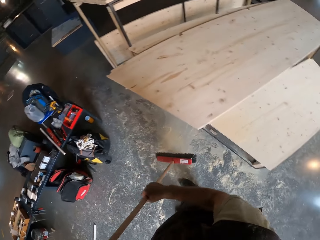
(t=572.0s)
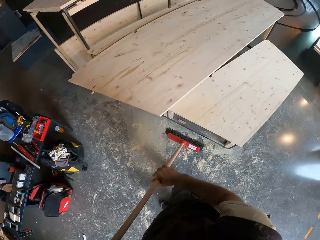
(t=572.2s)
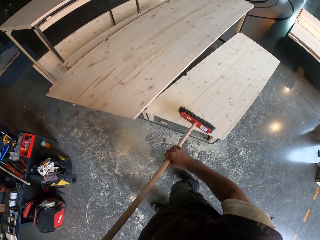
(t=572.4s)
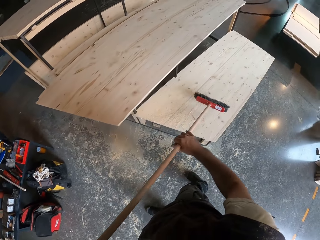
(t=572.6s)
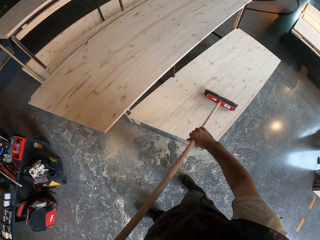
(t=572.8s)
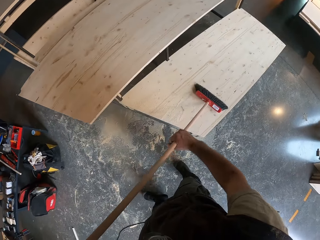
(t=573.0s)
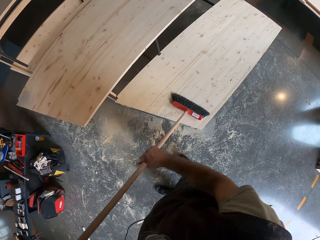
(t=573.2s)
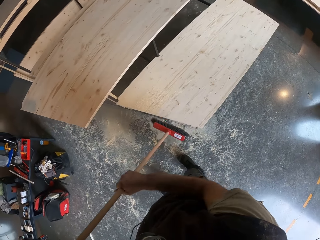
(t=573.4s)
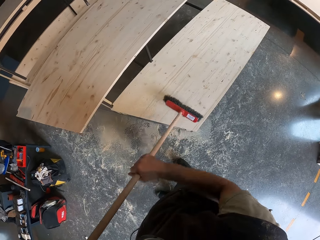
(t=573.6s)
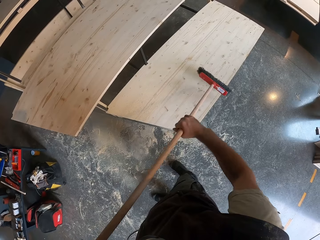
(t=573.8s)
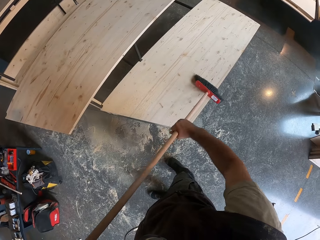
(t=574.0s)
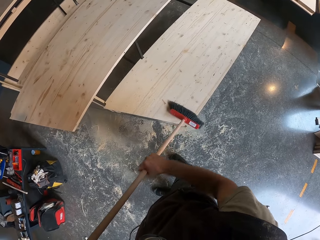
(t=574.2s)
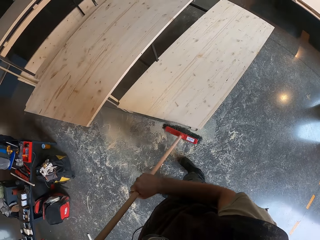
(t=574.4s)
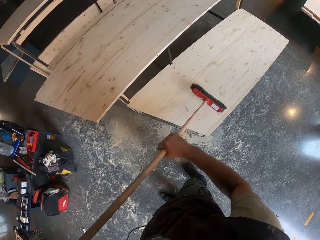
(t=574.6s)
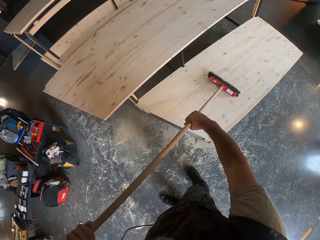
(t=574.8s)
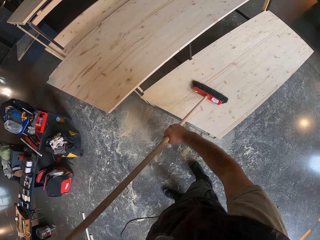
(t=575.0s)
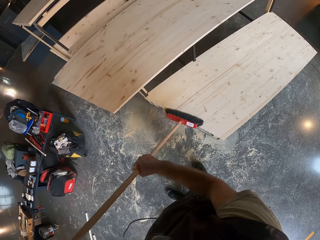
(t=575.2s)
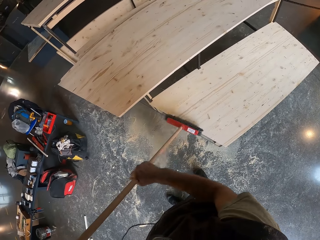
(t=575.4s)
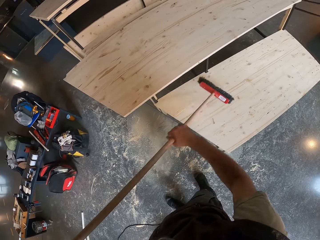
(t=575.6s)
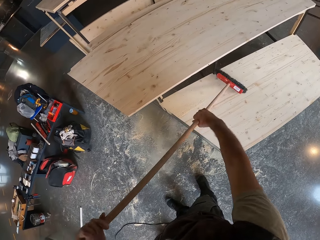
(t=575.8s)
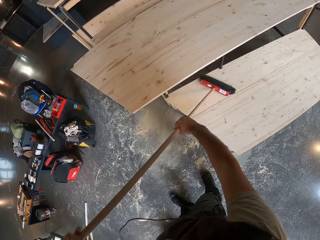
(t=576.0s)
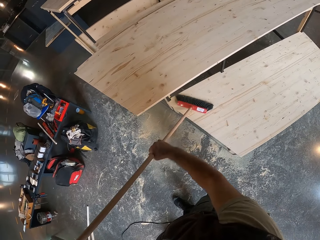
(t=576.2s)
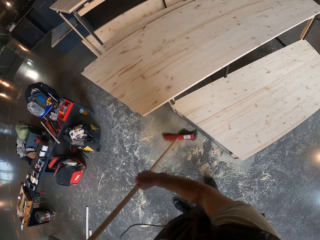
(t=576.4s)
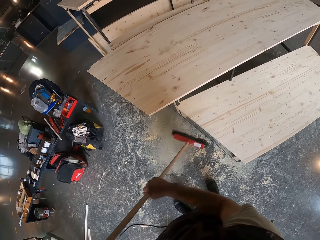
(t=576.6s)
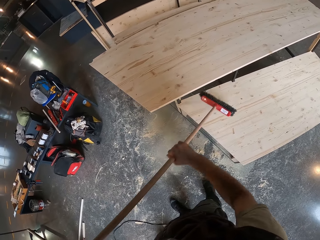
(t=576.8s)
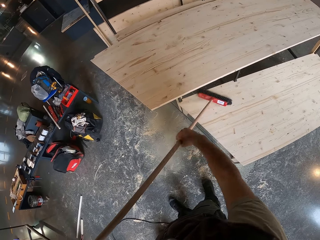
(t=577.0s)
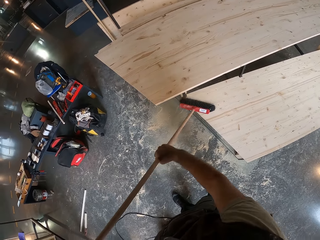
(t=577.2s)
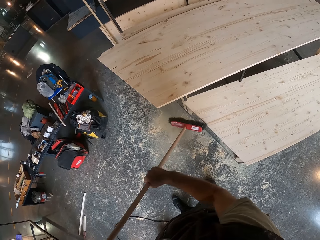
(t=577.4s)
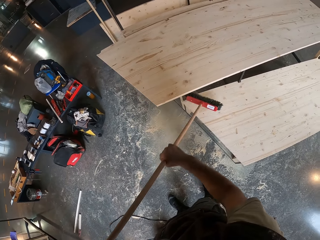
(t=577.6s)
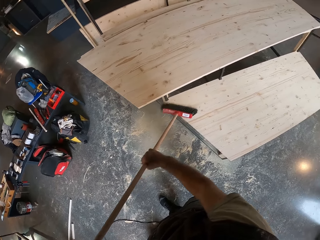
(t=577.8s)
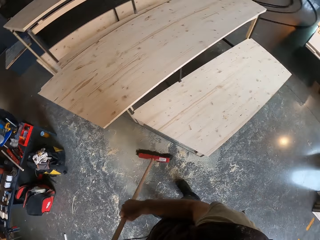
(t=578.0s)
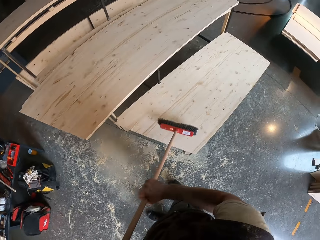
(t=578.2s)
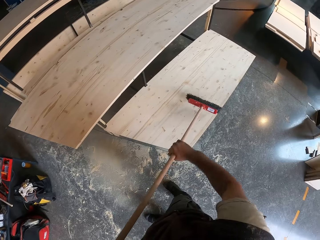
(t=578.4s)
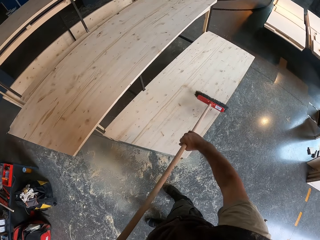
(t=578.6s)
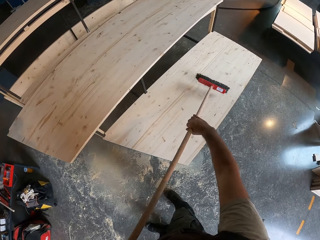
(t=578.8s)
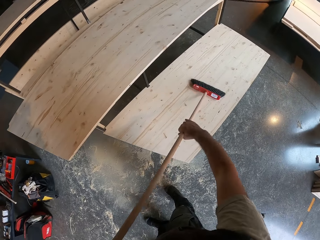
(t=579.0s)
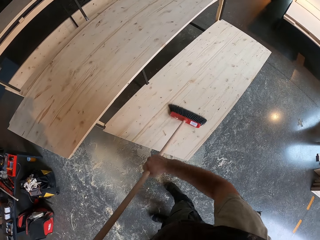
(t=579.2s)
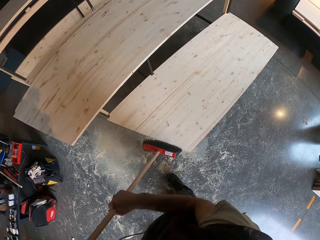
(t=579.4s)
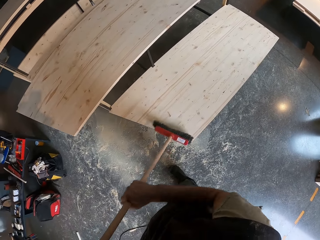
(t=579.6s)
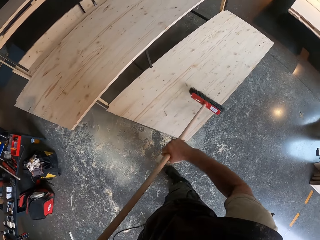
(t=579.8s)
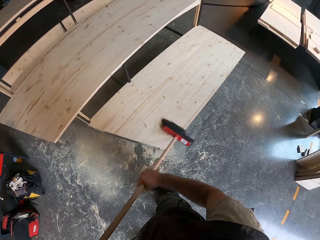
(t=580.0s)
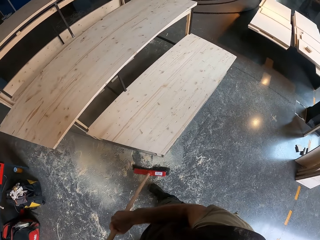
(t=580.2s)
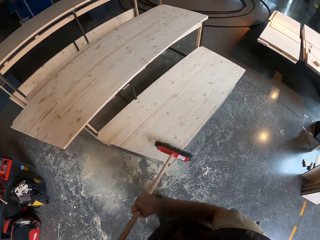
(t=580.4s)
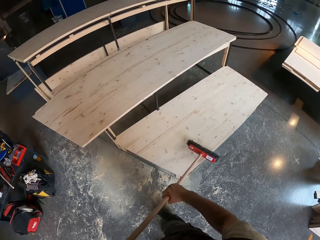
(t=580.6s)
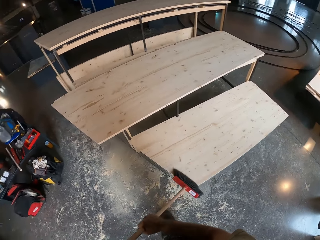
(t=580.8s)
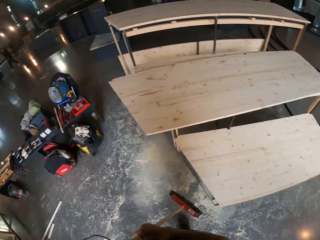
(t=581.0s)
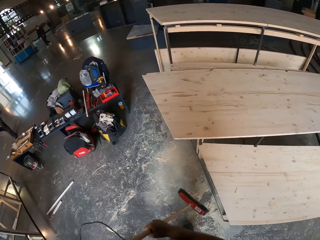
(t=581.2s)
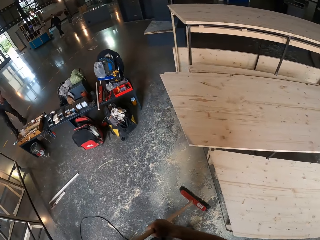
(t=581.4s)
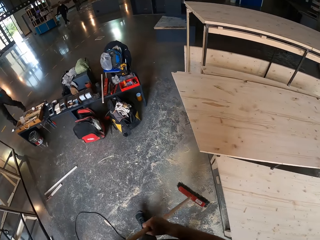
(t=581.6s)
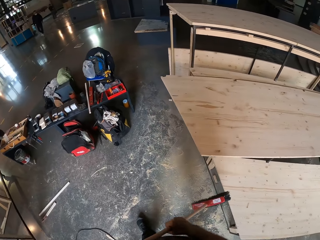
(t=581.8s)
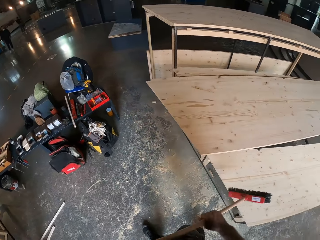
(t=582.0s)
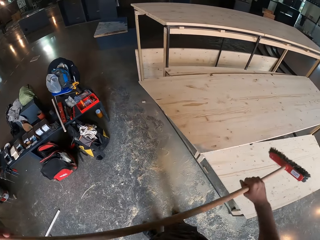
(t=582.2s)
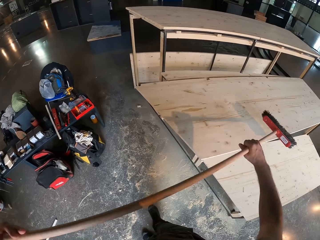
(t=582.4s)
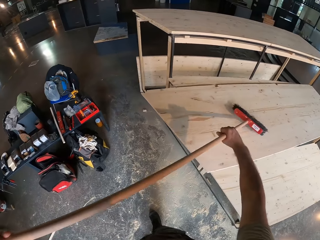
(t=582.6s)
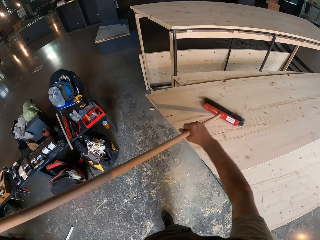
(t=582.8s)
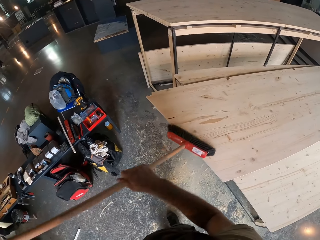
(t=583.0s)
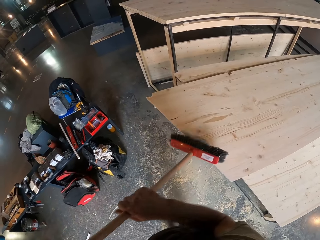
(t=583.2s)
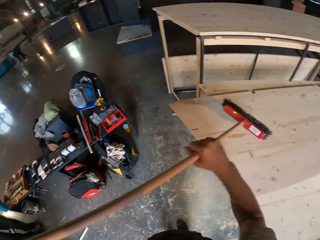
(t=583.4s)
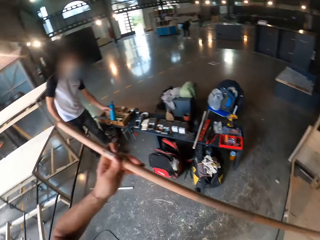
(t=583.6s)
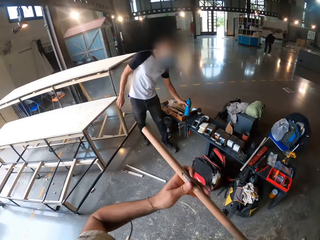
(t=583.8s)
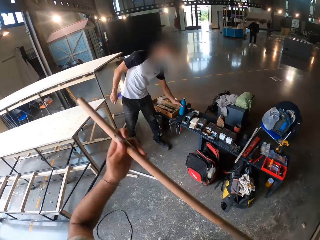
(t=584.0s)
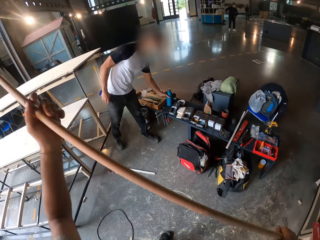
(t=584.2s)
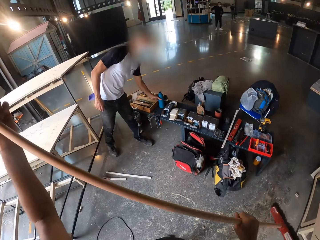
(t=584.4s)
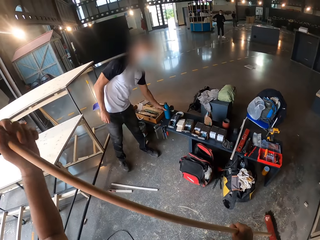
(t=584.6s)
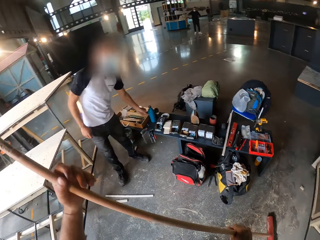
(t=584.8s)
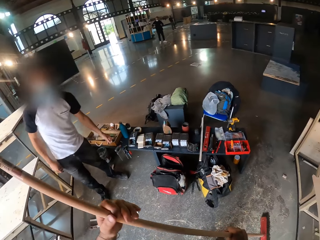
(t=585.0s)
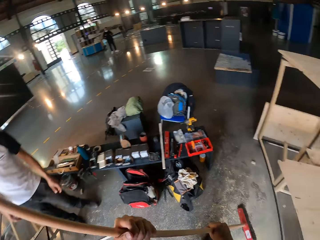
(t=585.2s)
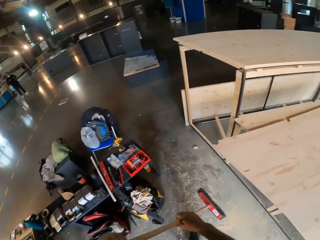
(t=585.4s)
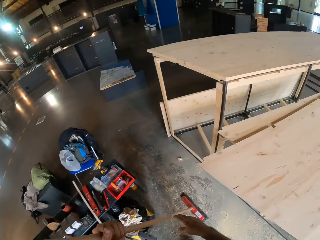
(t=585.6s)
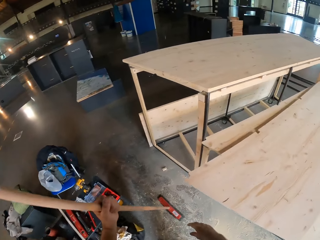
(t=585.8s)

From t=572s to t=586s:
The camera wearer brushes the plank with the floor brush in both hands. They brush the plank with the floor brush in both hands again.

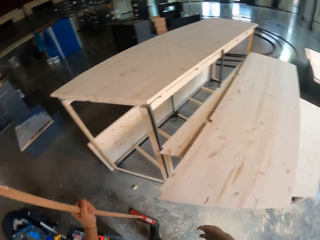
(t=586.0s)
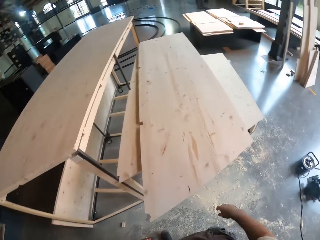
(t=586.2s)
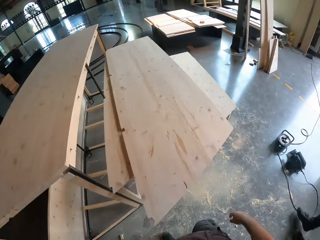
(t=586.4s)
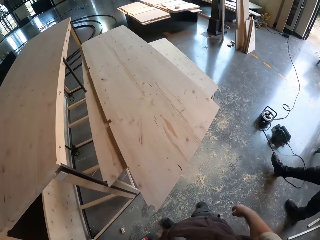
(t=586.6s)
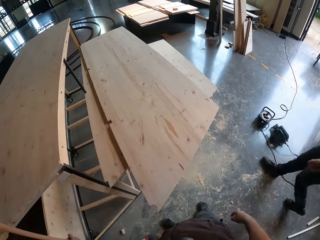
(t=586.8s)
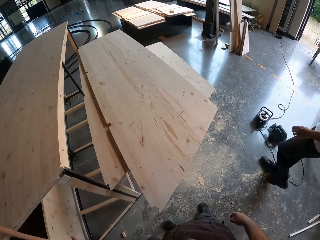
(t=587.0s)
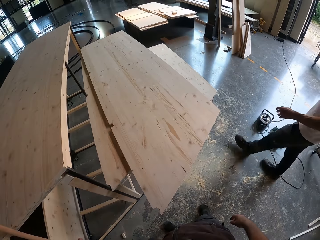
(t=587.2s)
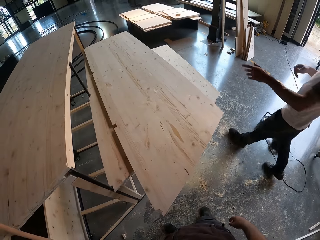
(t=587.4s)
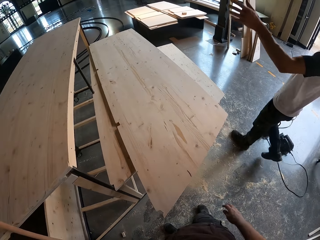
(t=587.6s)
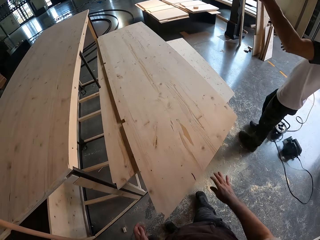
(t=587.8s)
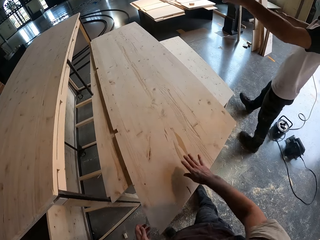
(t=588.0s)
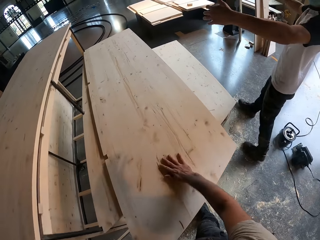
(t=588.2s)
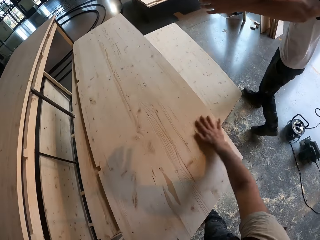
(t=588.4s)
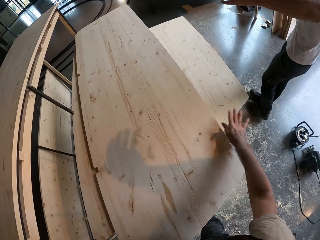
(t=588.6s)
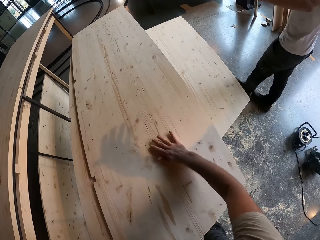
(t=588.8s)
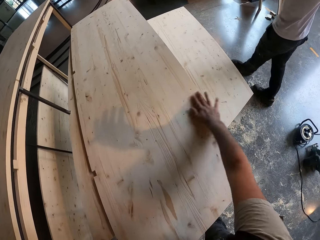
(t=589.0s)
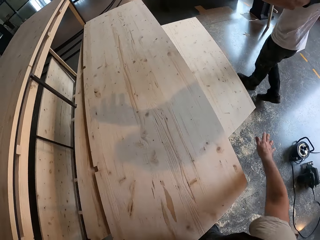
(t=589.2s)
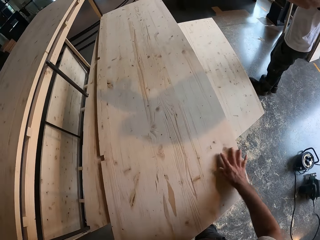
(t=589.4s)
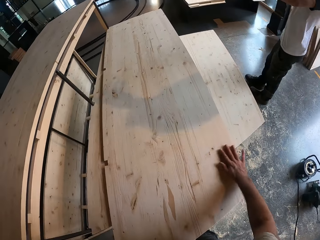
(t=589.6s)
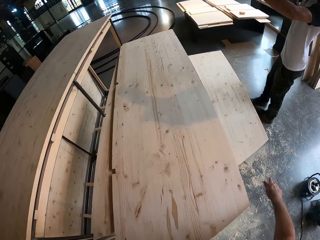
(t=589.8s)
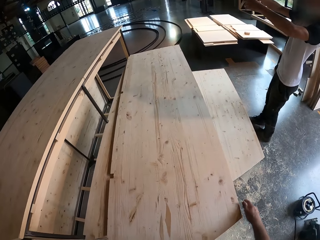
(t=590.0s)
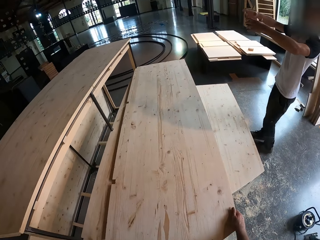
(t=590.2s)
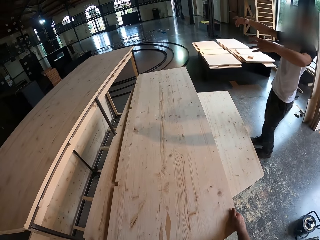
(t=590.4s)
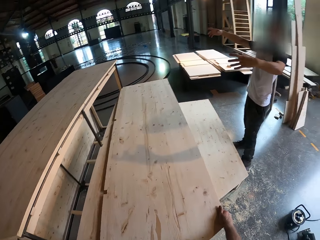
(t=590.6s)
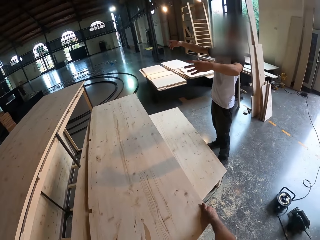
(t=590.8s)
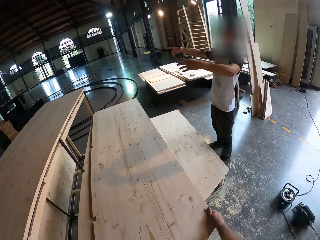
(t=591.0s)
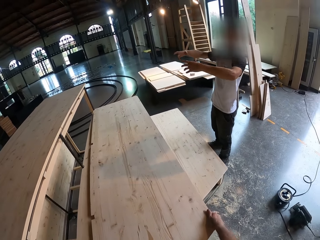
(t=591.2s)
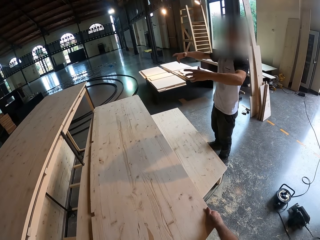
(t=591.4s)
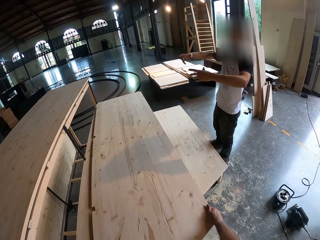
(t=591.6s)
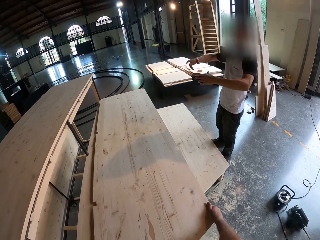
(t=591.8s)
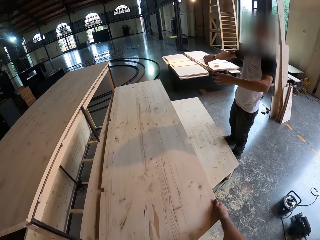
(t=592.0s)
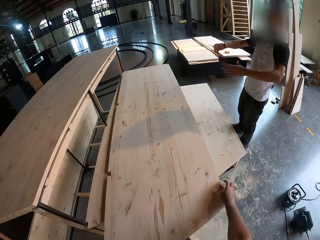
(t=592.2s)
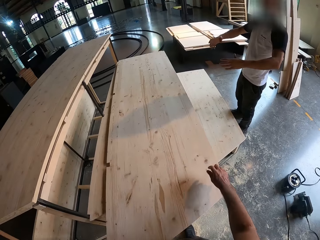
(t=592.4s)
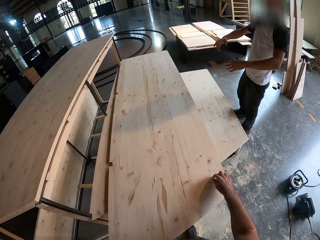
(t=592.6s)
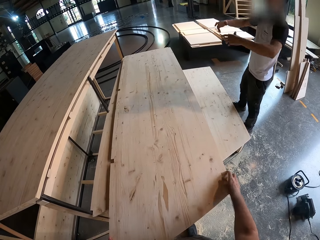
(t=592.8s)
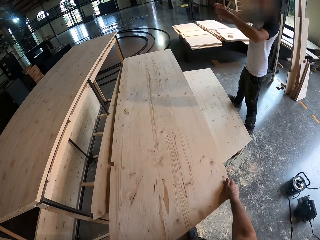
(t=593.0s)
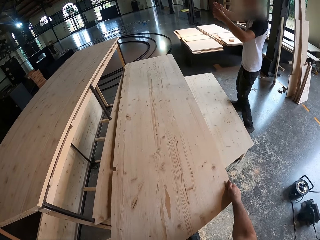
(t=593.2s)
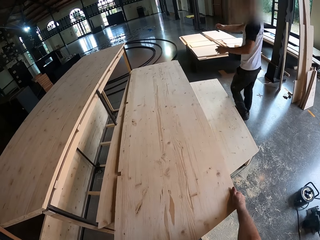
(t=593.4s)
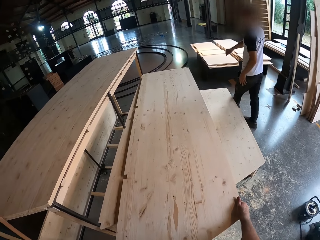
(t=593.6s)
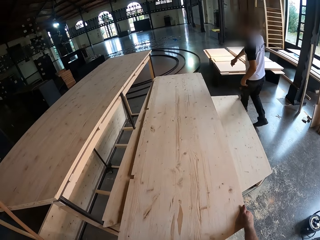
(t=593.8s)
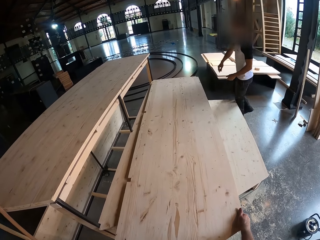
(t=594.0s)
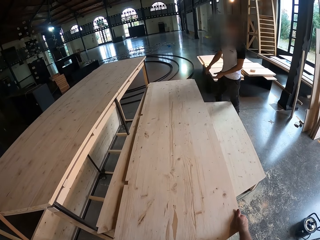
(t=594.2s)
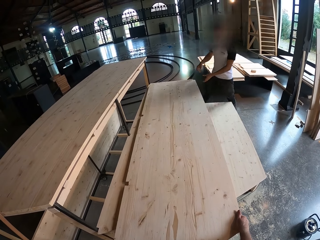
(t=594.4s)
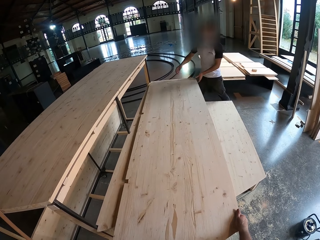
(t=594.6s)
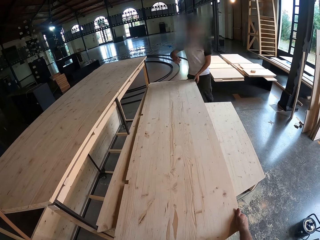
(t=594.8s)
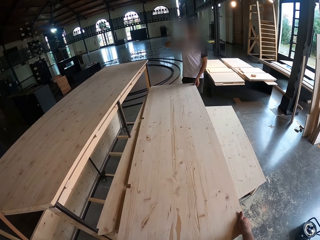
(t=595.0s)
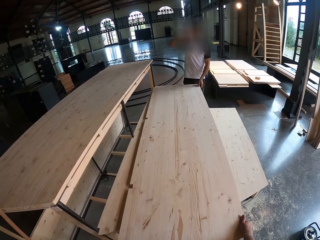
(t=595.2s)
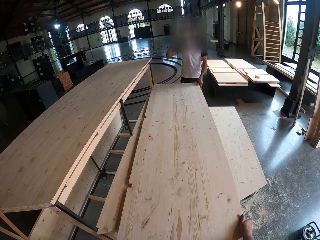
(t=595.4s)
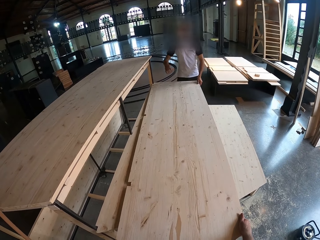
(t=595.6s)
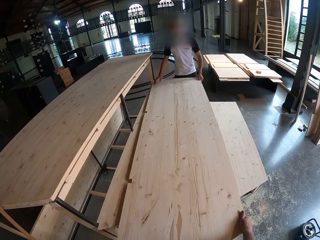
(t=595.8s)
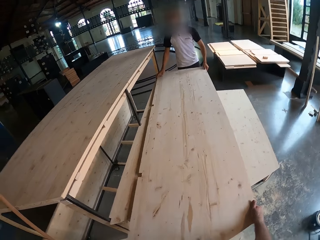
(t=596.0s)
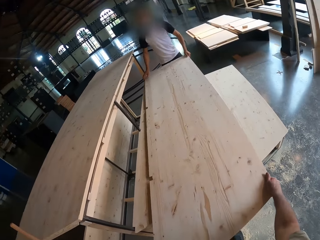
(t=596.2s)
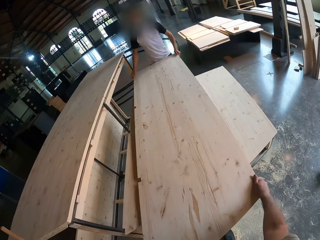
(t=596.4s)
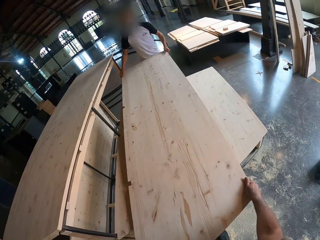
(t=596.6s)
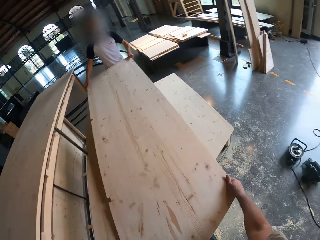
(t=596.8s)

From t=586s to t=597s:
A man interacts with the camera wearer. The camera wearer wipes the surface of the plank with his right hand. The man lifts the hands. The man holds the plank with his left hand and interacts with the camera wearer. The camera wearer carries the ply wood. The man carries the ply wood.
